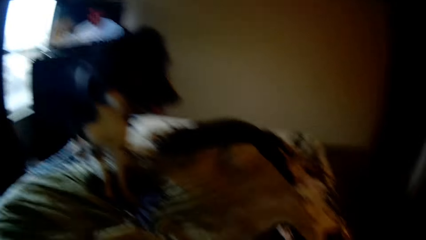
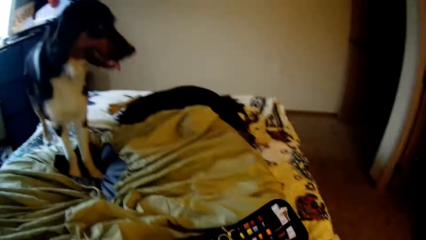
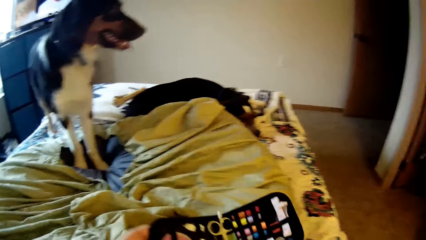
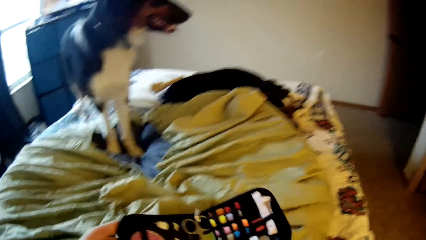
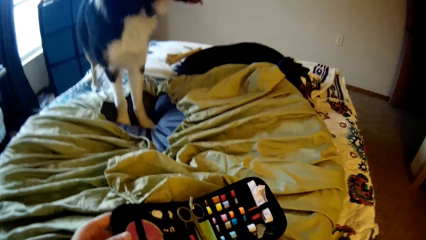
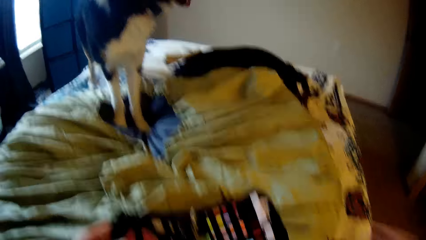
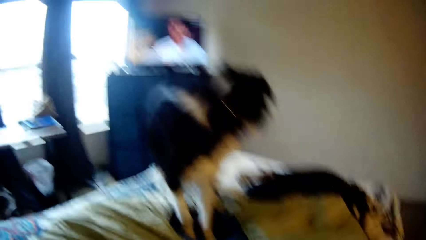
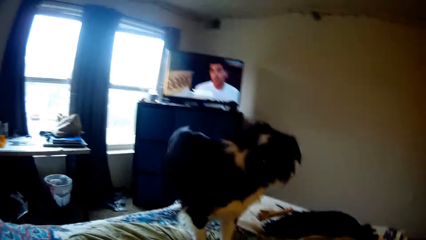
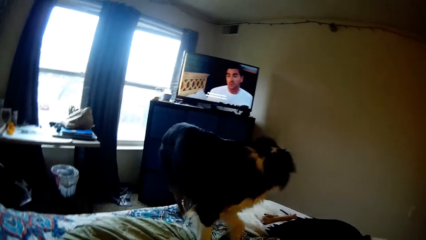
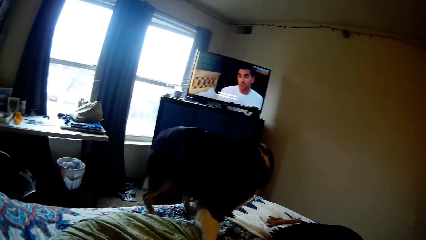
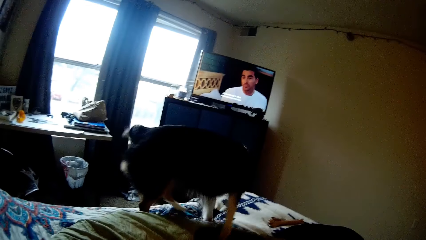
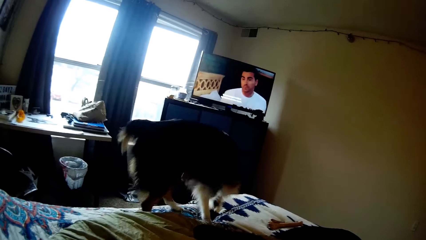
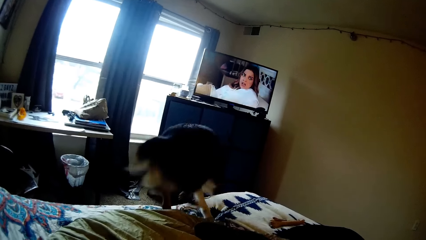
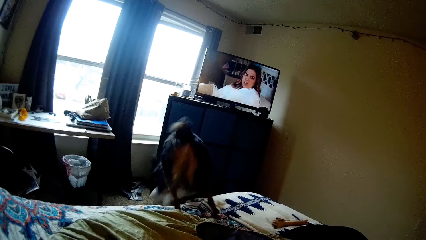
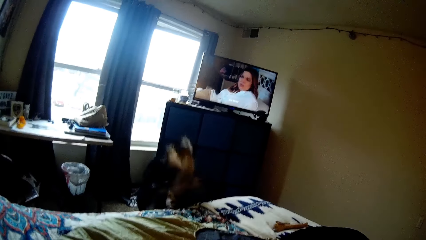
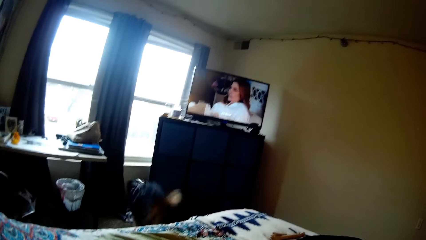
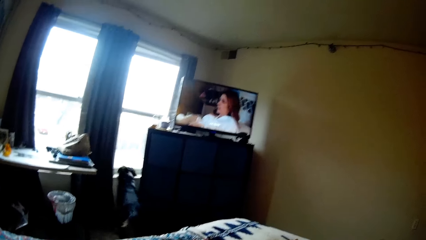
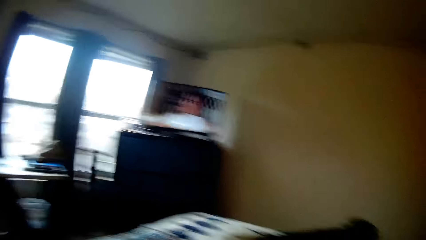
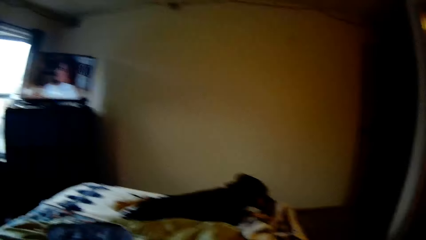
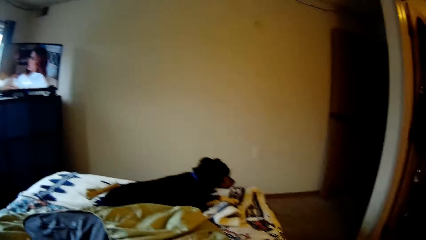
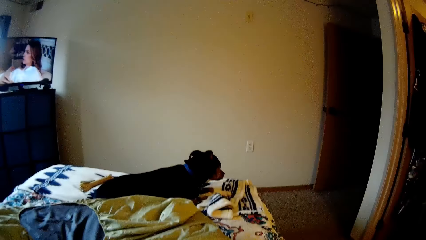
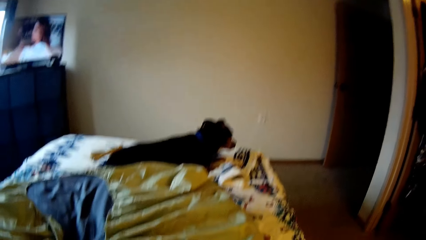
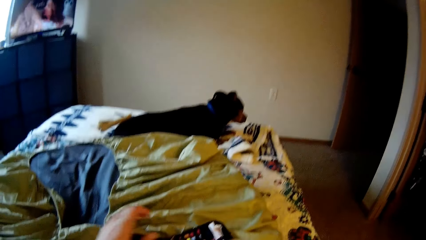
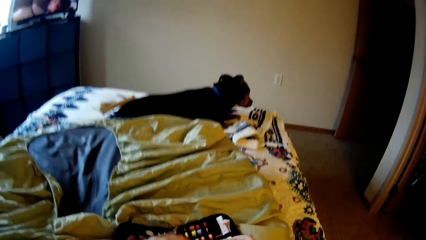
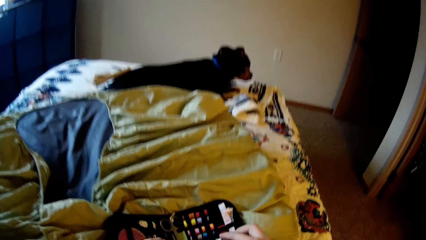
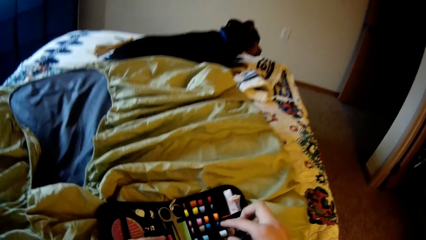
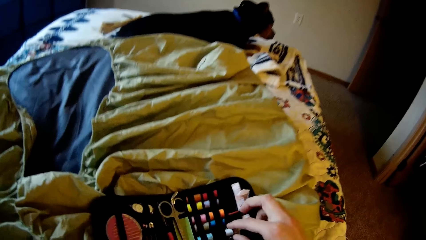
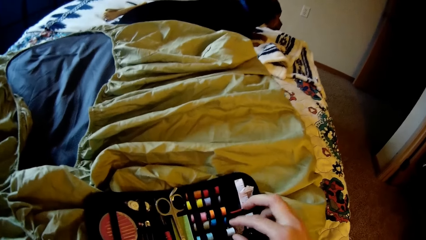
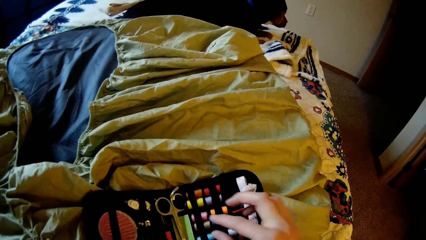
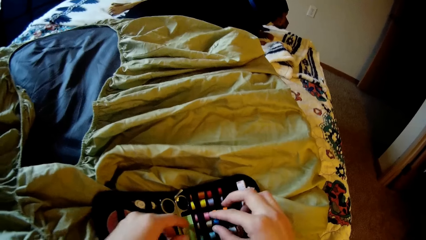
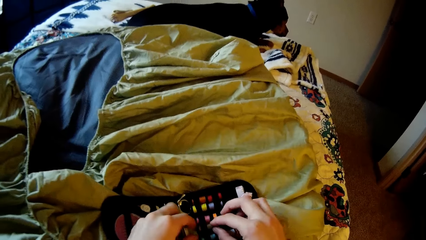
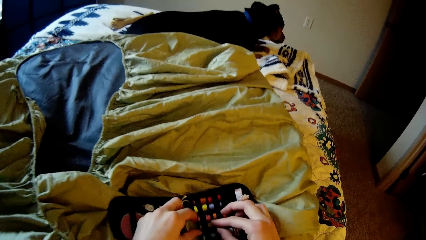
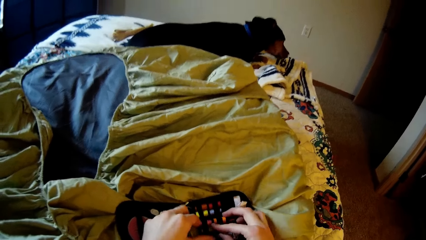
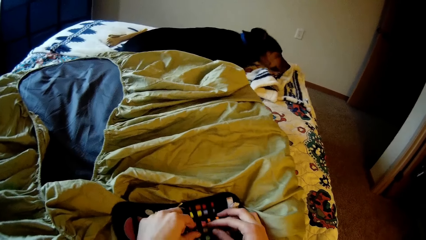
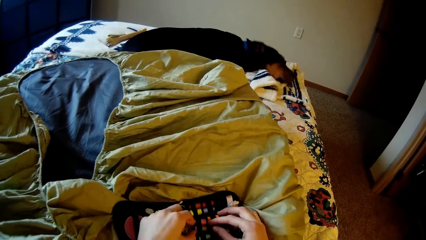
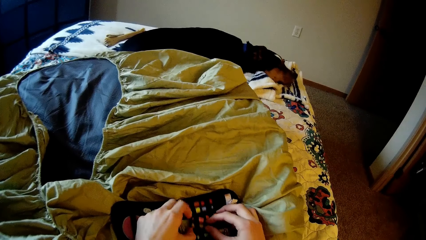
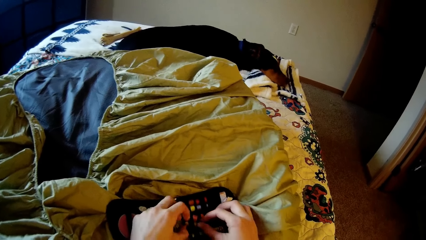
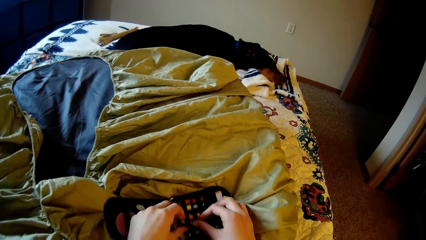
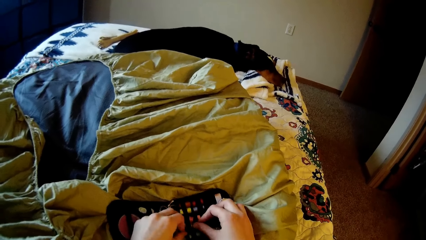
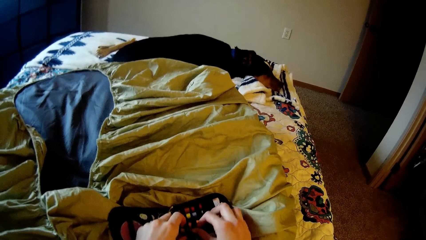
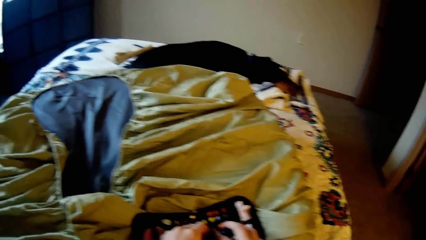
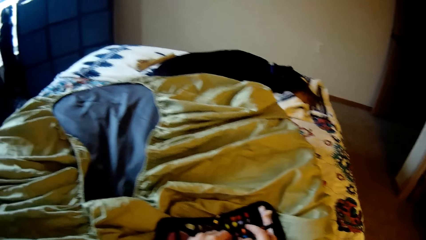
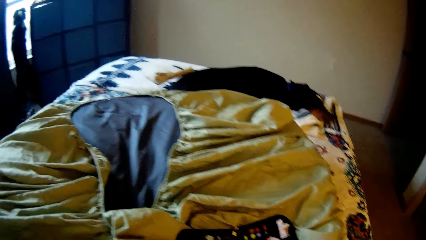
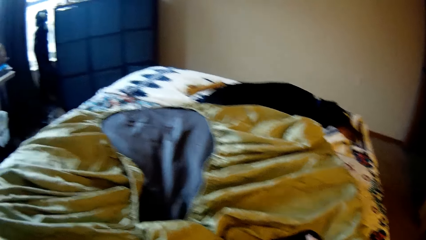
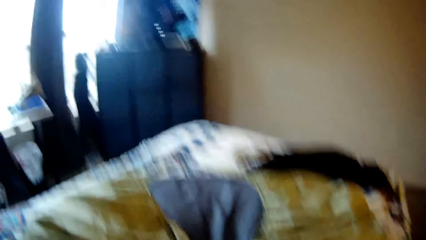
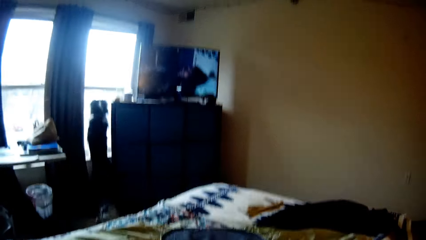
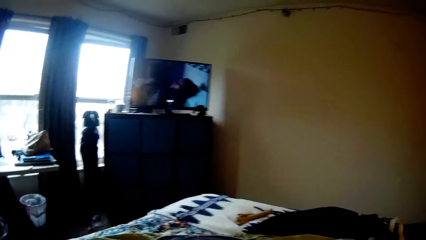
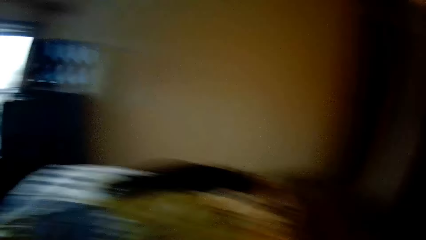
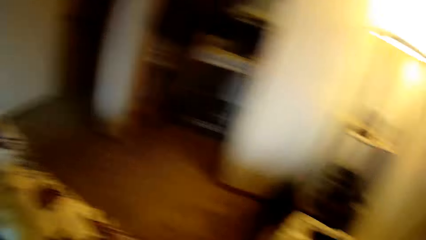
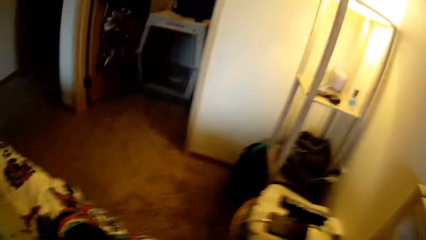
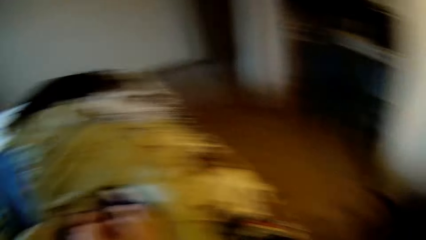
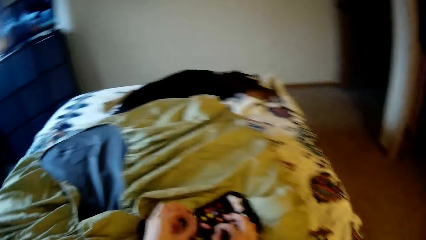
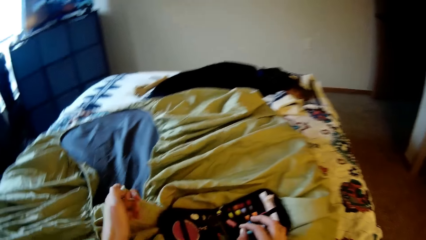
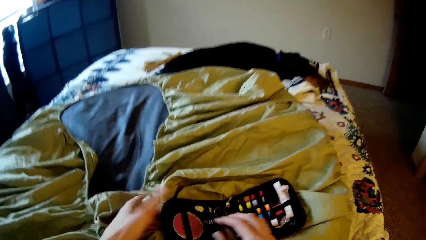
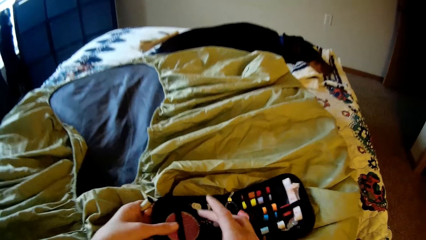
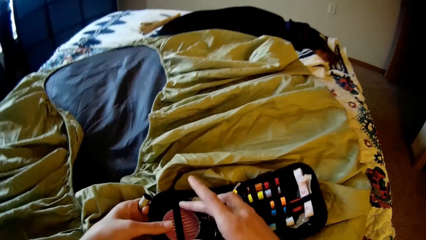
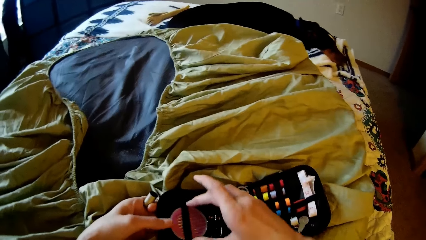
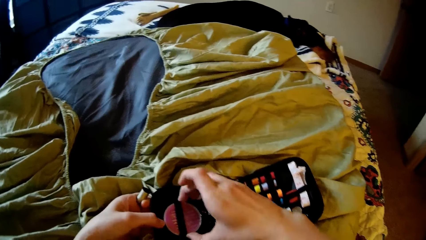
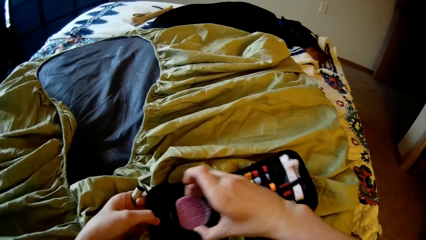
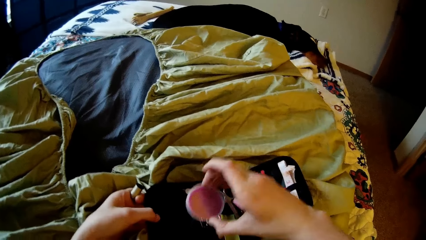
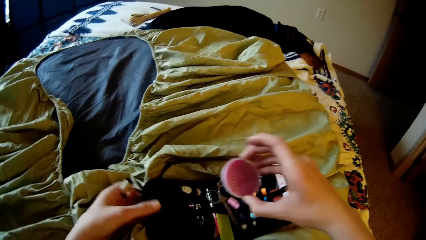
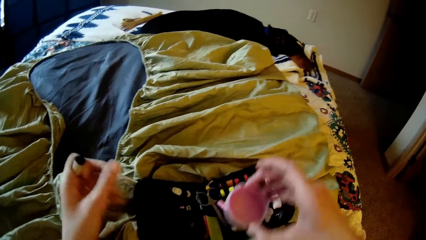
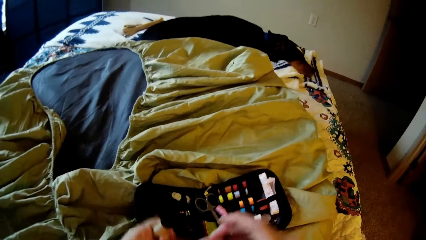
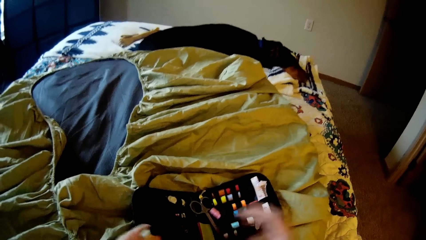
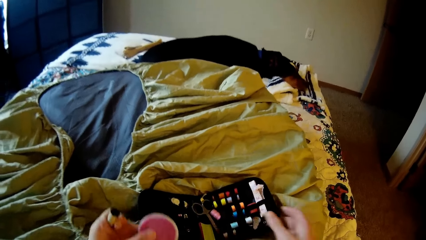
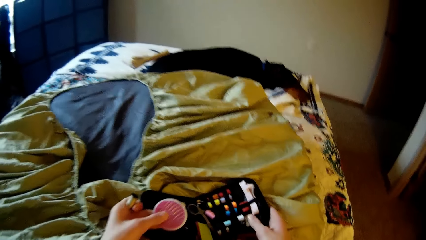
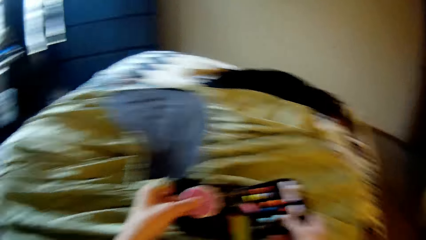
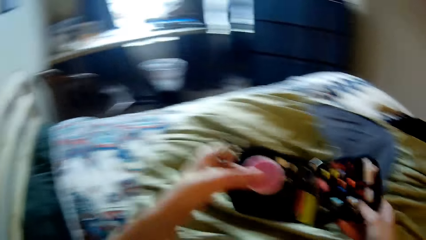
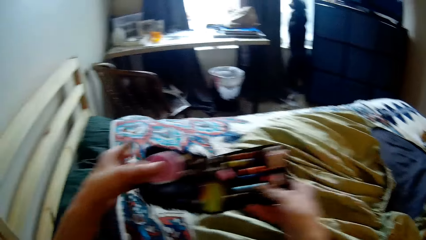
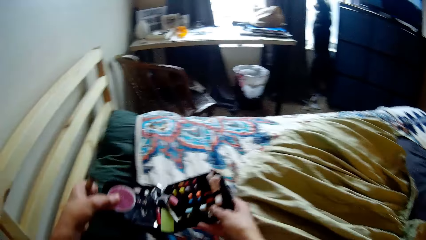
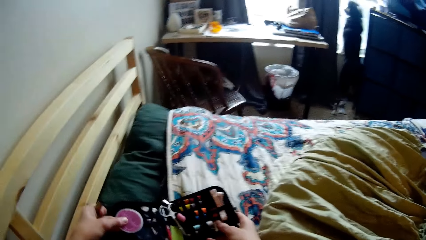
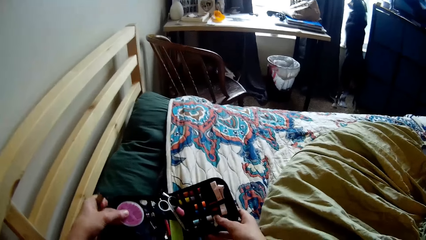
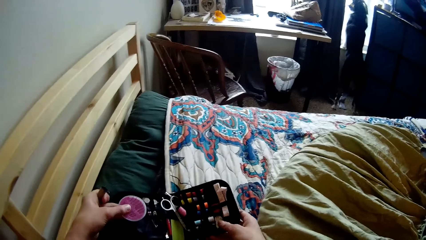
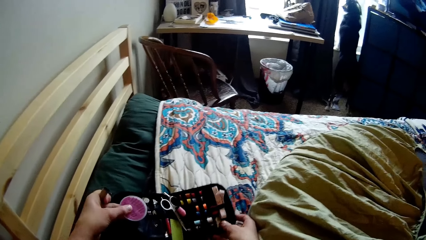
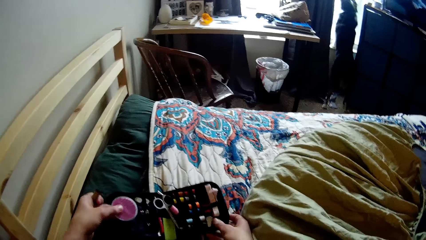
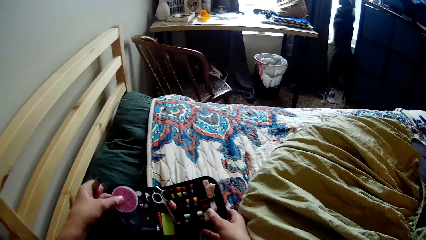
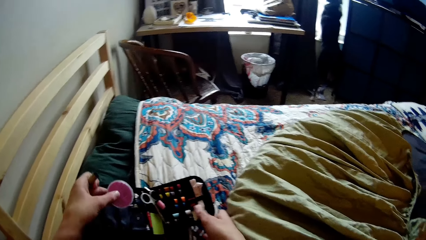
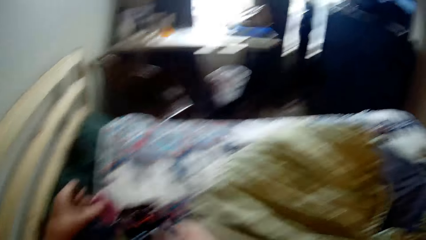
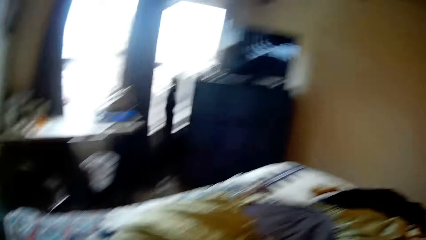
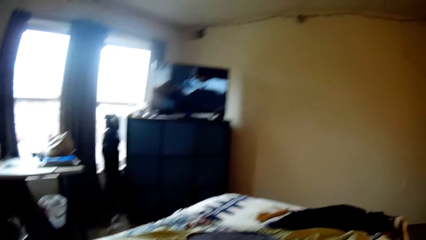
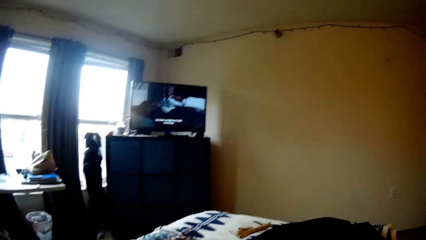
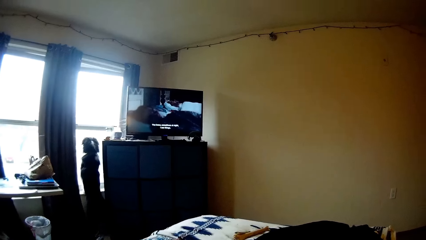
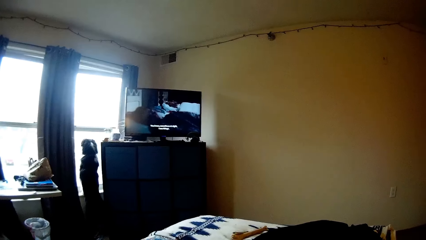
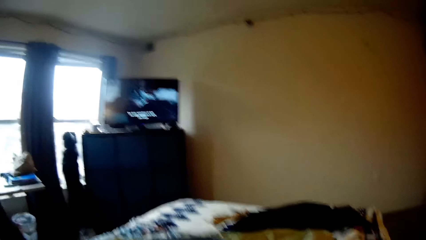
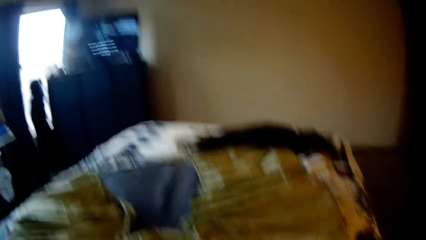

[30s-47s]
The camera wearer picks up something. A dog gets down from the bed. The camera wearer stares. The dog looks out through the window. The camera wearer selects a thread from a pallet with her hands. She picks up a container from the pallet with her right hand. She passes the container to her left hand. She carries the pallet from the bean bag with her hands. She drops the pallet on the bed with her hands.
